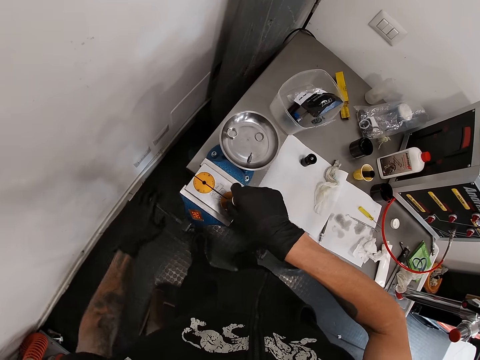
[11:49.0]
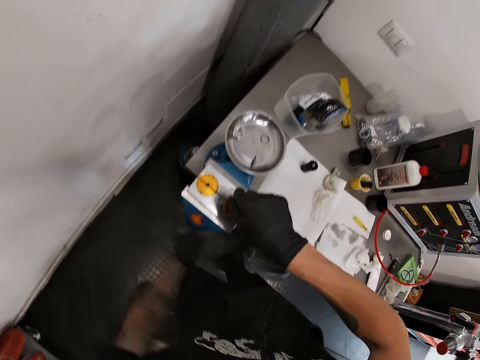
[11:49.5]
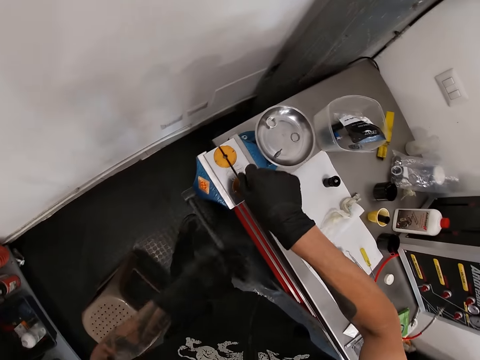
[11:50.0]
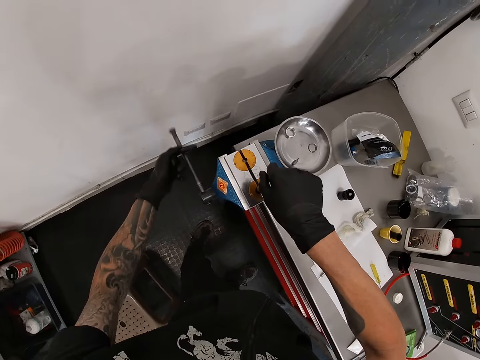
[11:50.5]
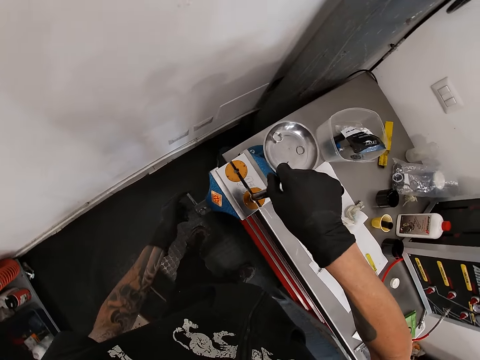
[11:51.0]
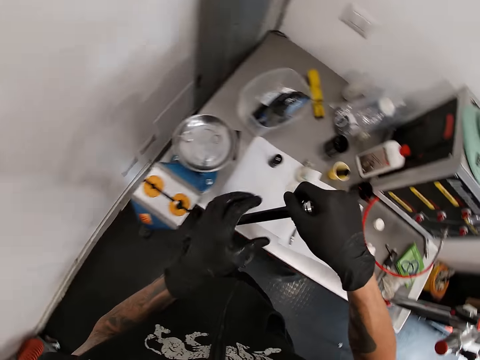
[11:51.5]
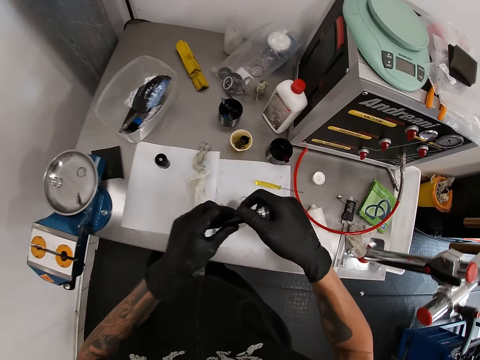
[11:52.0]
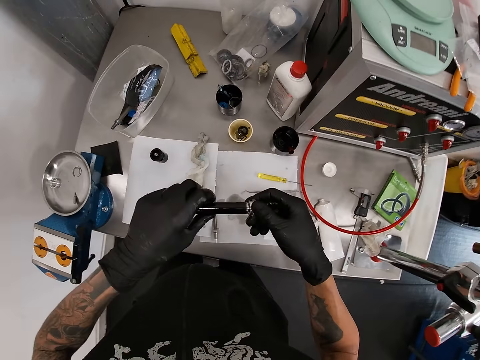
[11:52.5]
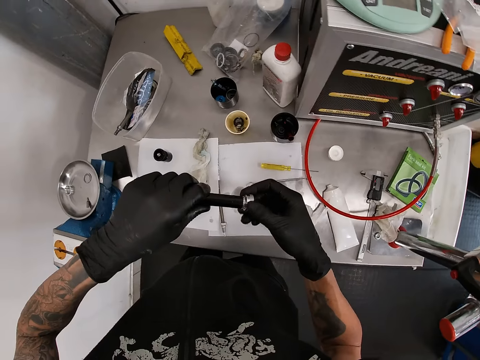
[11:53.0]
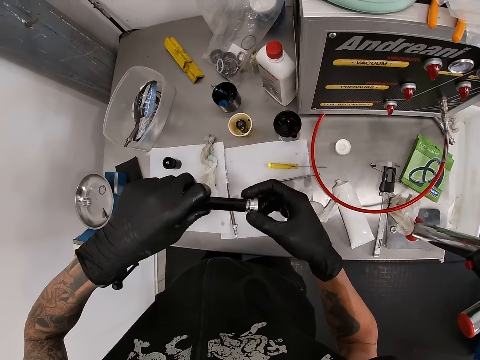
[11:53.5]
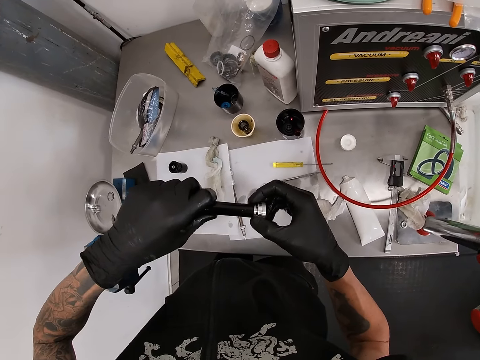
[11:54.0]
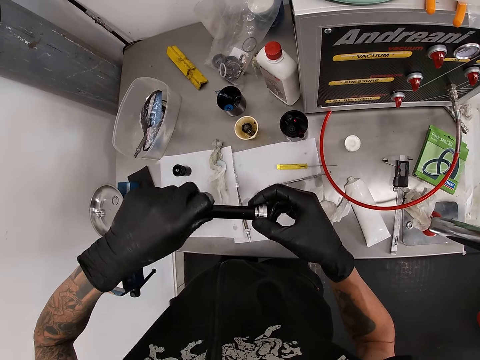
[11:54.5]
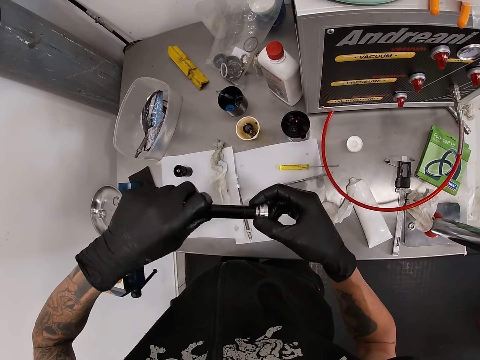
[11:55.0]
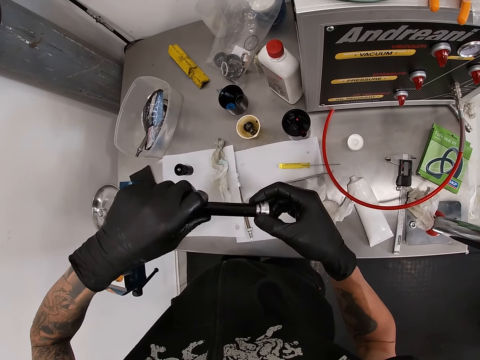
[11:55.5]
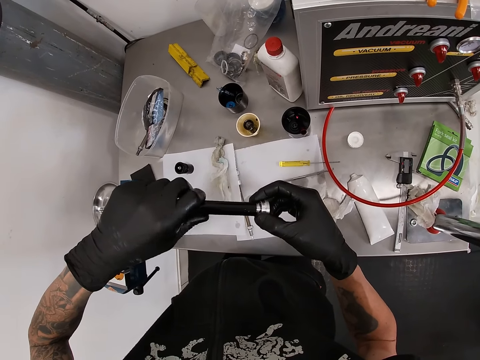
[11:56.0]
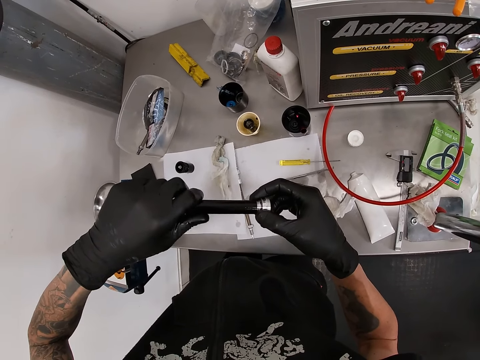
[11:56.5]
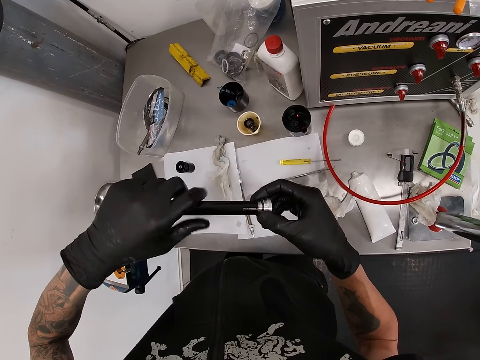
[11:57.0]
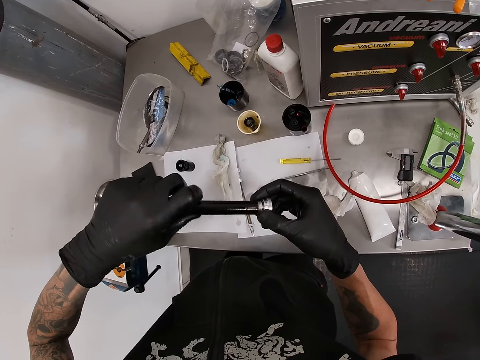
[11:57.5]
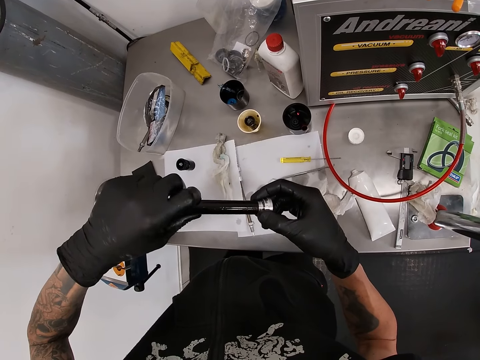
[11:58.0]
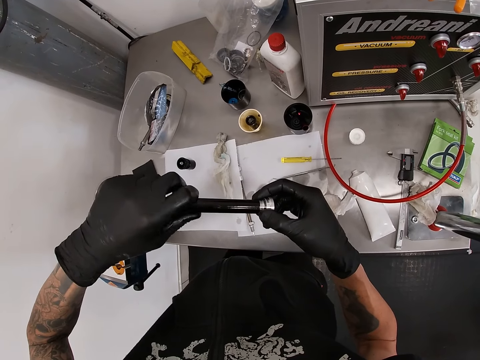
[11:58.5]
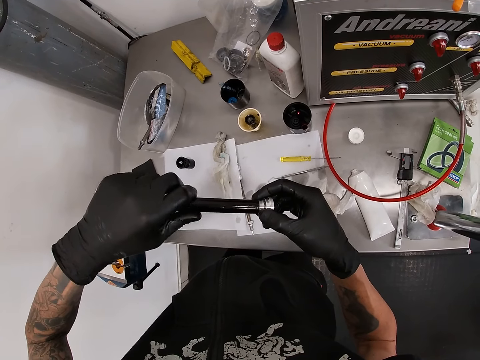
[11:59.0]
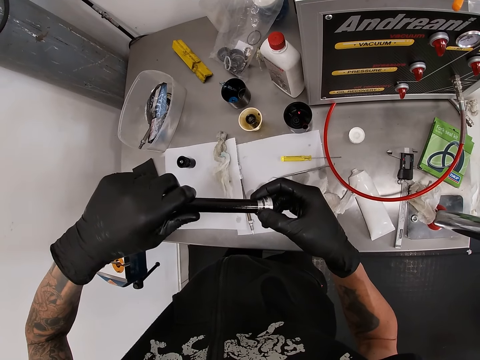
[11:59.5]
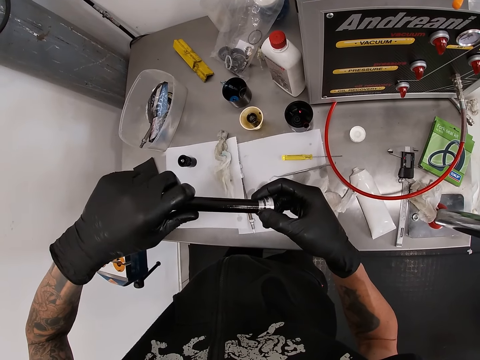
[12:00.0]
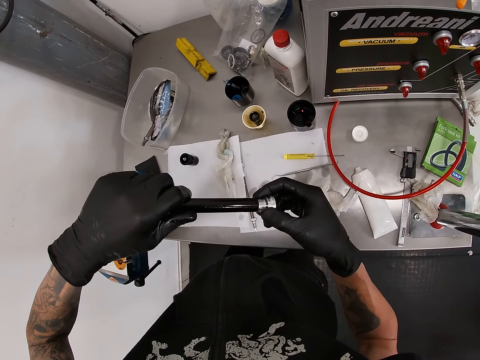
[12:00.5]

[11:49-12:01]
The camera wearer holds the dropper post with his right gloved hand. He loosens the workbench vice with his left gloved hand. He swings the calipers. He removes a rod from the calipers. He holds the dropper post with his left gloved hand. He removes a bolt from the rod. He turns the dropper post body from the nut with his left gloved hand.

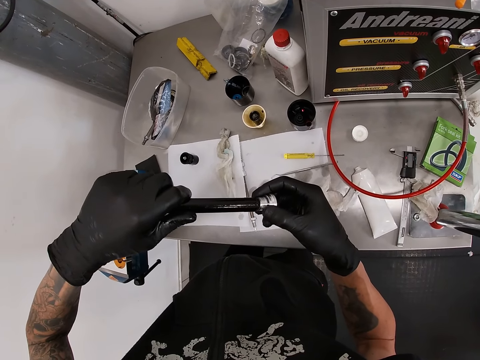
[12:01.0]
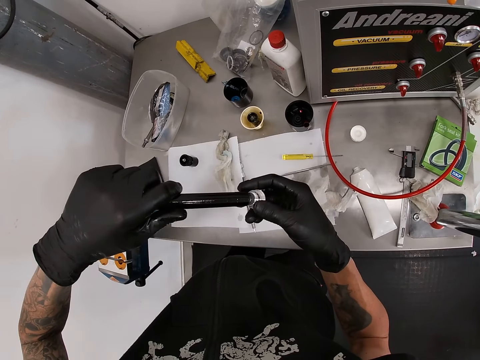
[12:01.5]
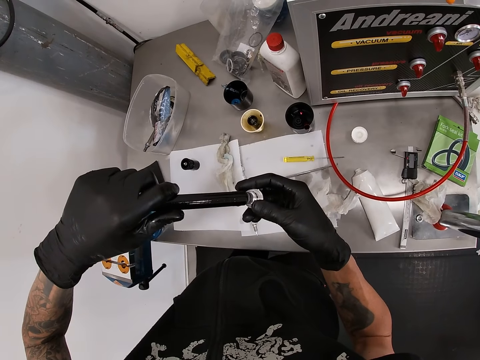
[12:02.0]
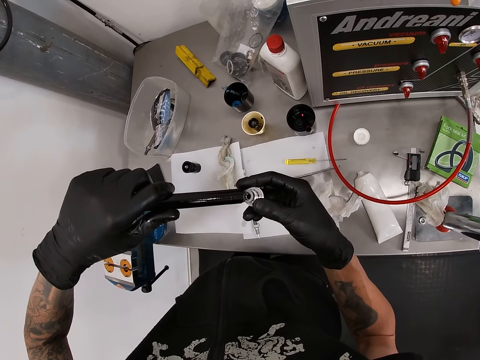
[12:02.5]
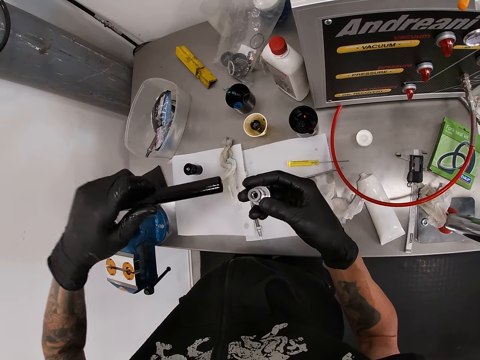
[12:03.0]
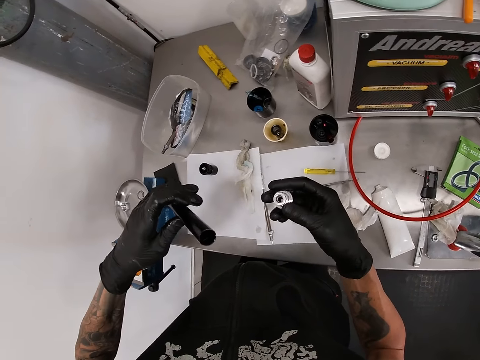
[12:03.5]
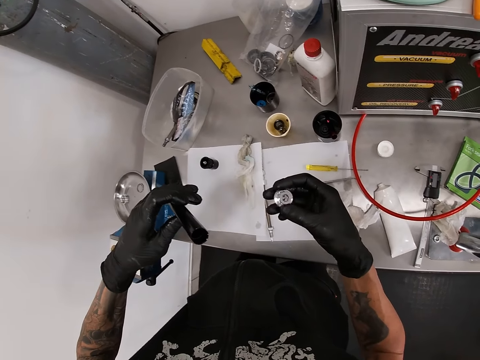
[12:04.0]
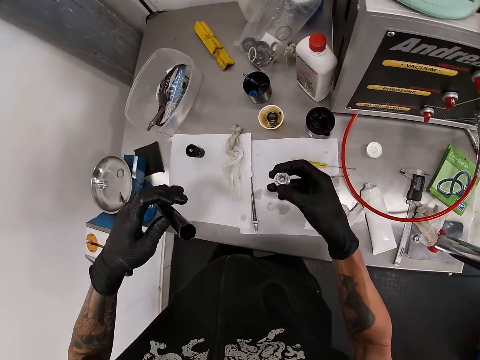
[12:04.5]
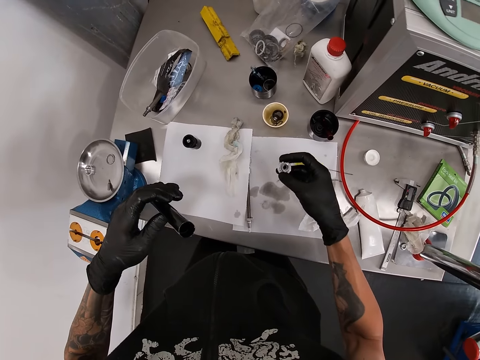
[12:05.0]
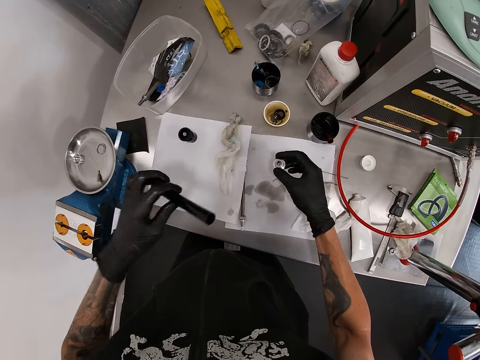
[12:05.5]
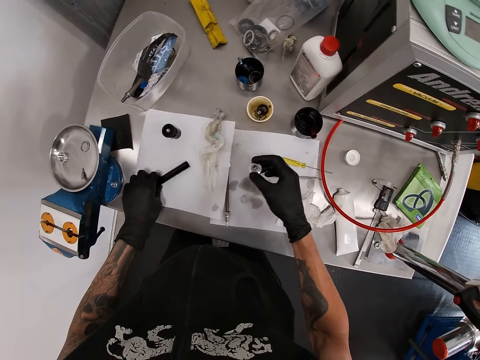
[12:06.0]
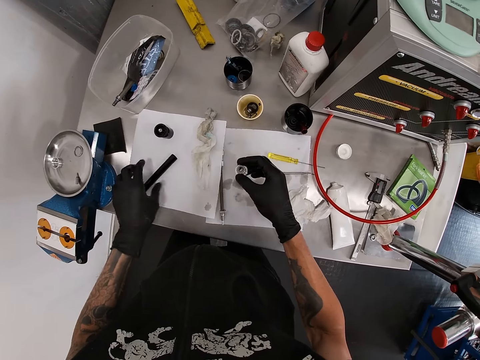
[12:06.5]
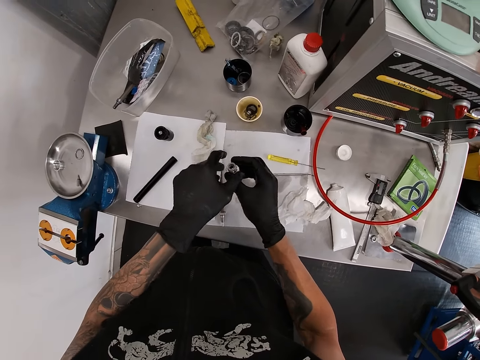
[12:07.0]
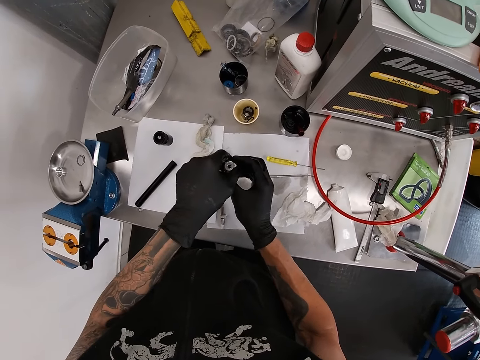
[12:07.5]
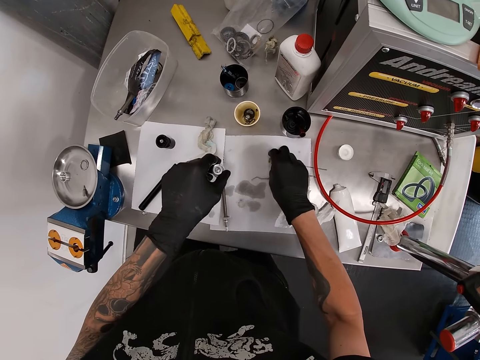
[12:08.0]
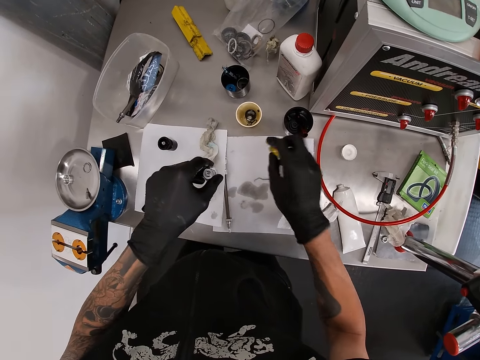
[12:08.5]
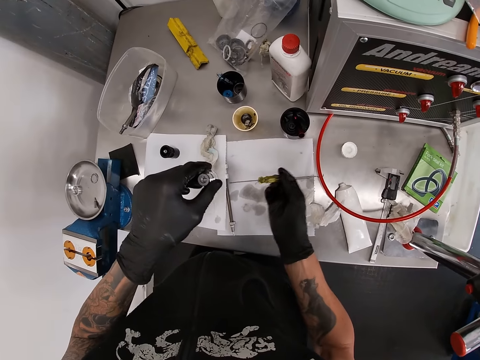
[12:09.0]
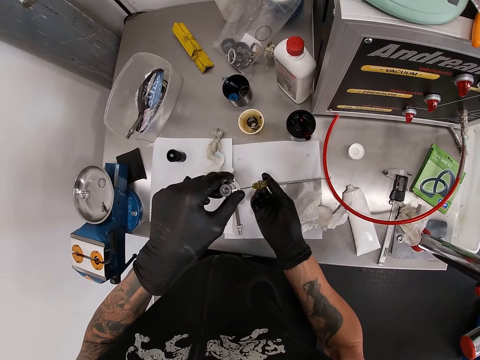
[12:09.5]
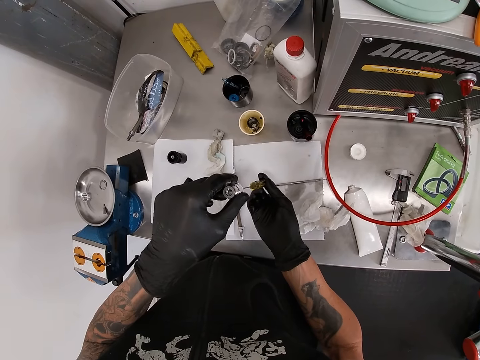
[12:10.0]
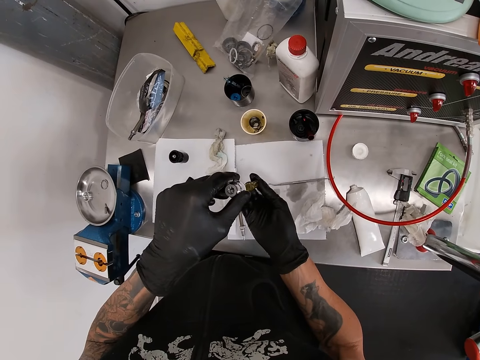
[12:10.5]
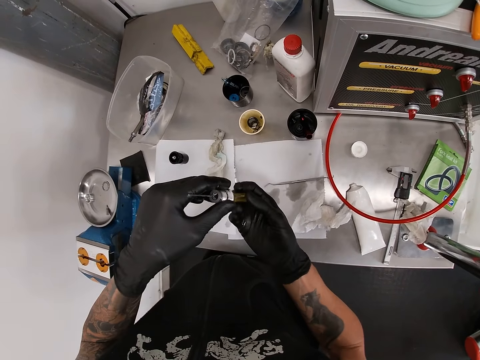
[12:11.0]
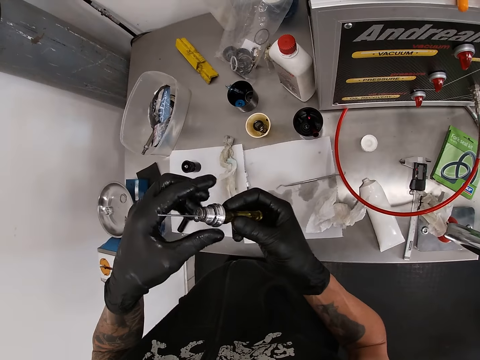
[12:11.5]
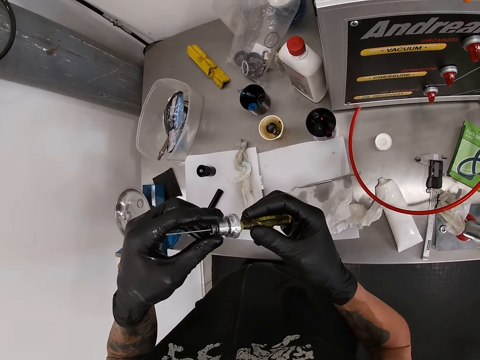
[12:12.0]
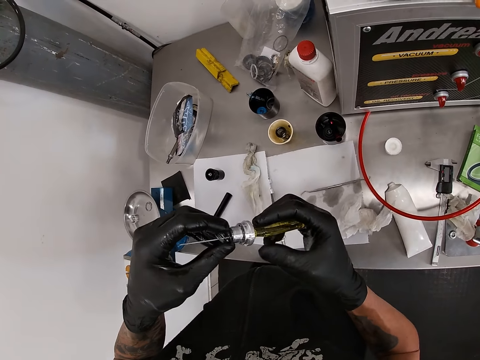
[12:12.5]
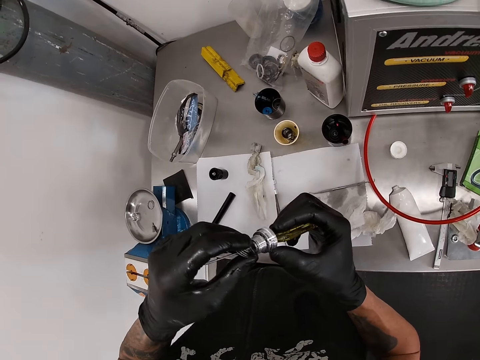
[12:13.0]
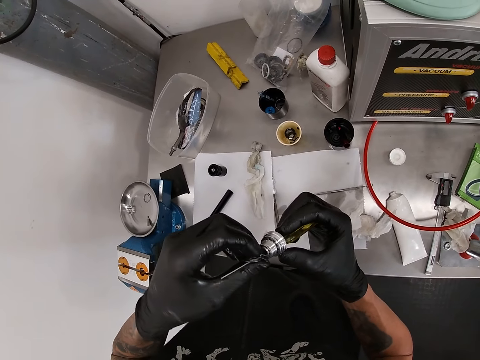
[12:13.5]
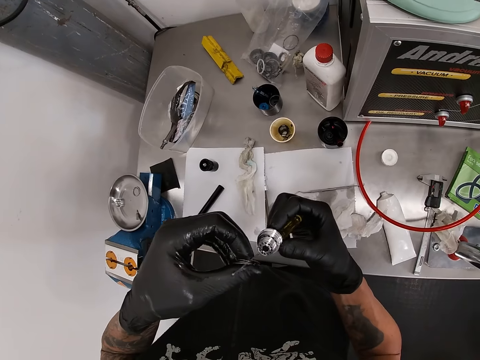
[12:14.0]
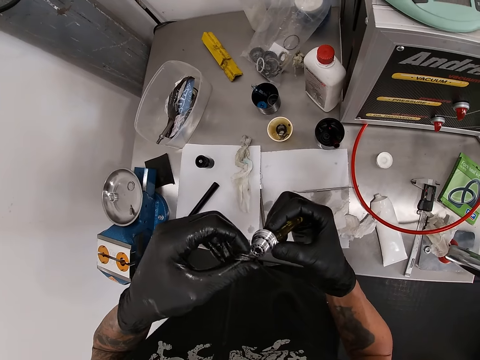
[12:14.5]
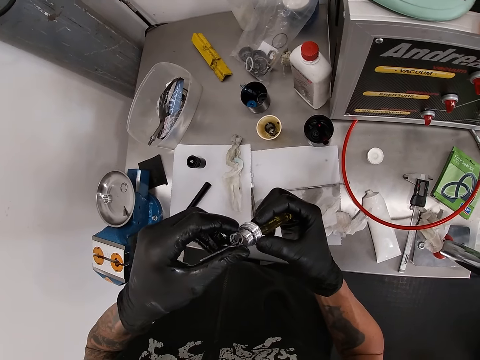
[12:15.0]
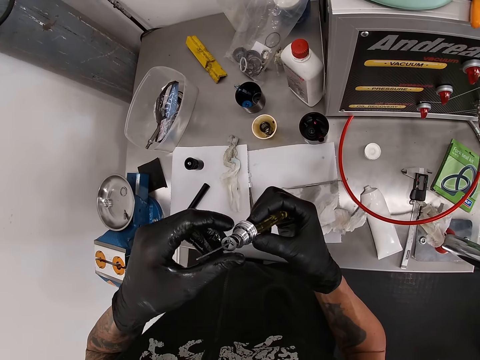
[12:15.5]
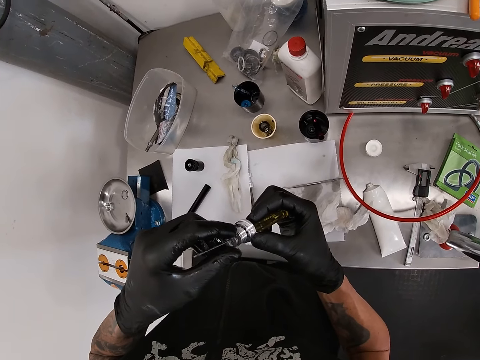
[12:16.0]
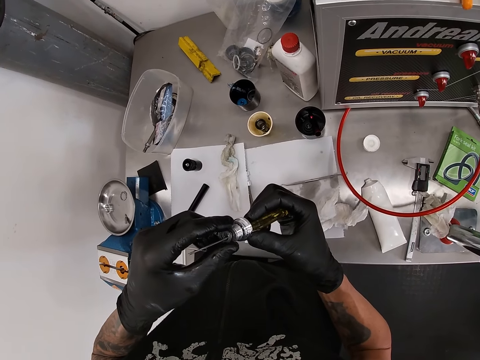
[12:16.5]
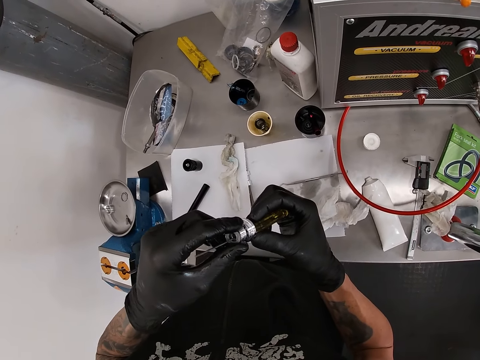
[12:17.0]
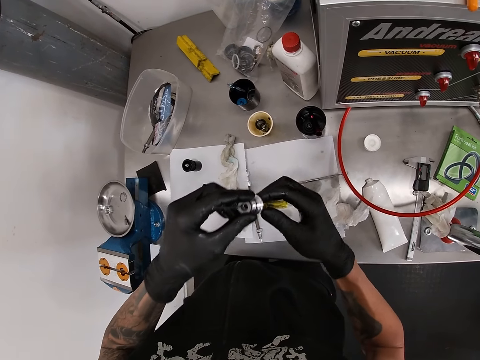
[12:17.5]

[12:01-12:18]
The camera wearer adjusts a rod or dropper post's body on his hands. He looks around a garage. He drops the dropper post's body in his left gloved hand on the paper towel. He lifts a screwdriver on the workbench with his right gloved hand. He pushes the screwdriver through the nut in his left gloved hand. He adjusts the nut with the screwdriver. He moves the washers on the screwdriver with his left gloved hand. He removes nuts from the screwdriver. He adjusts the nuts on the screwdriver.
